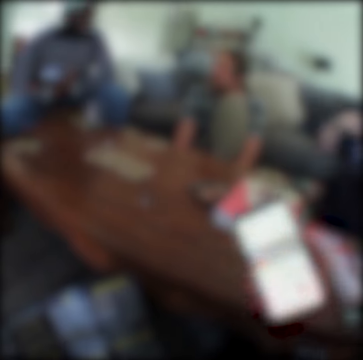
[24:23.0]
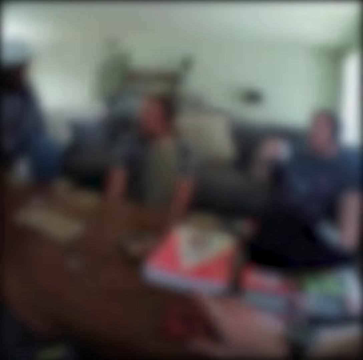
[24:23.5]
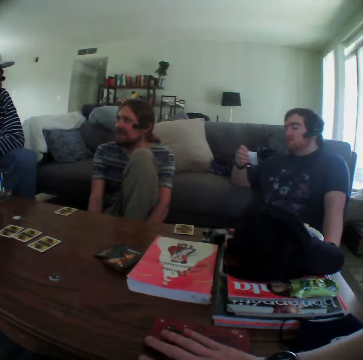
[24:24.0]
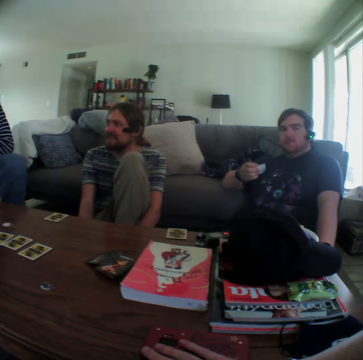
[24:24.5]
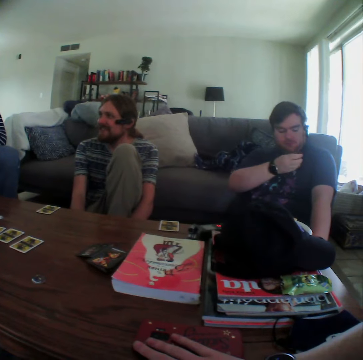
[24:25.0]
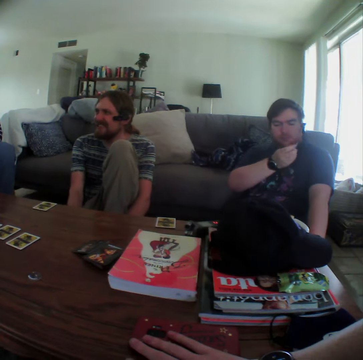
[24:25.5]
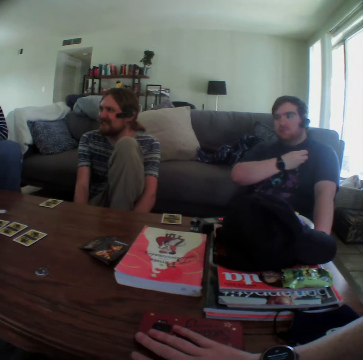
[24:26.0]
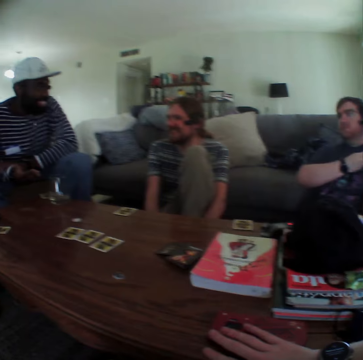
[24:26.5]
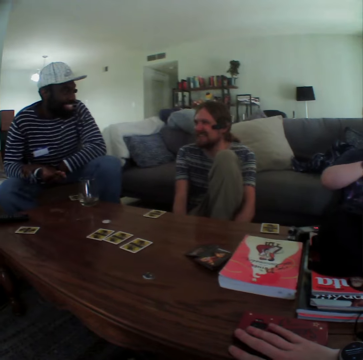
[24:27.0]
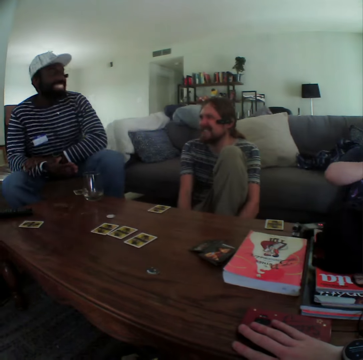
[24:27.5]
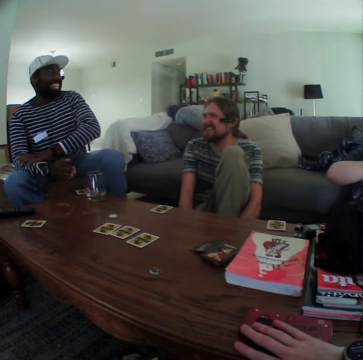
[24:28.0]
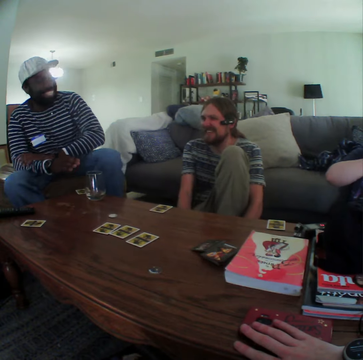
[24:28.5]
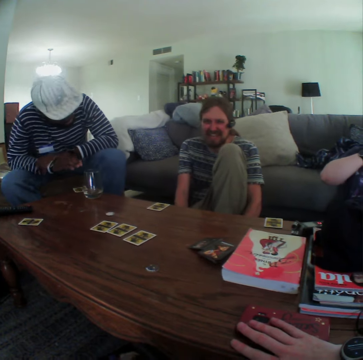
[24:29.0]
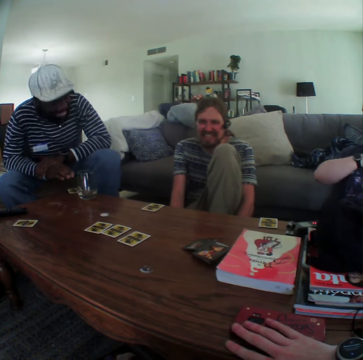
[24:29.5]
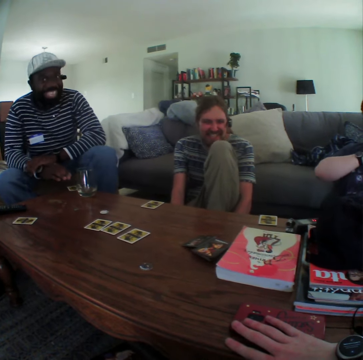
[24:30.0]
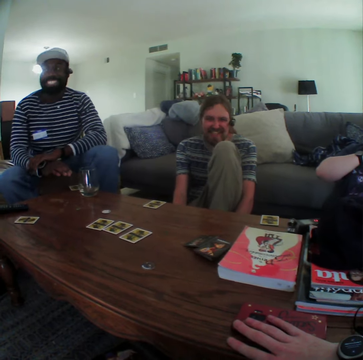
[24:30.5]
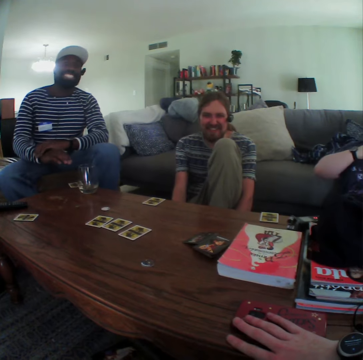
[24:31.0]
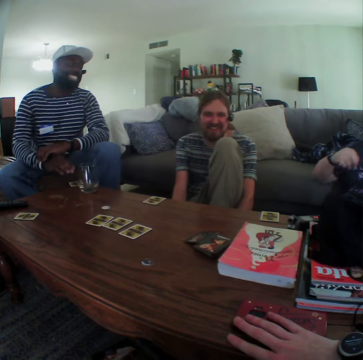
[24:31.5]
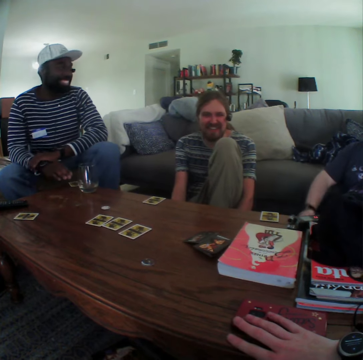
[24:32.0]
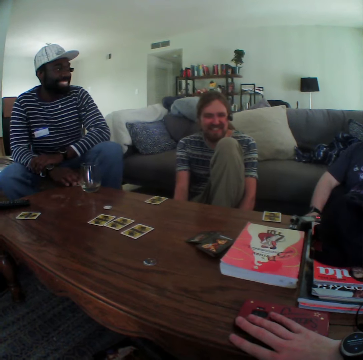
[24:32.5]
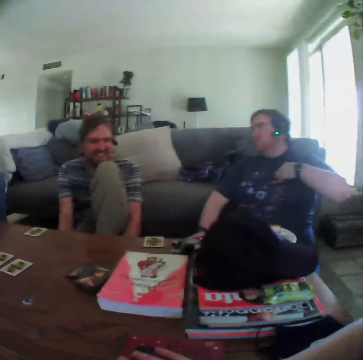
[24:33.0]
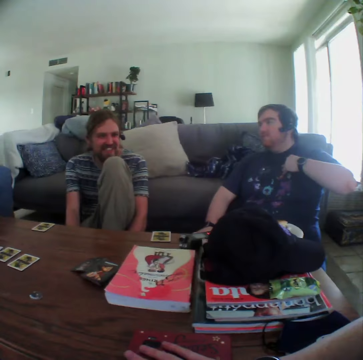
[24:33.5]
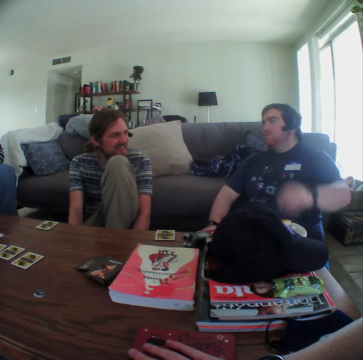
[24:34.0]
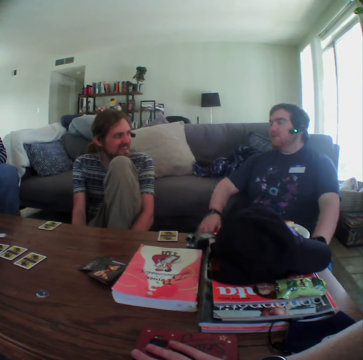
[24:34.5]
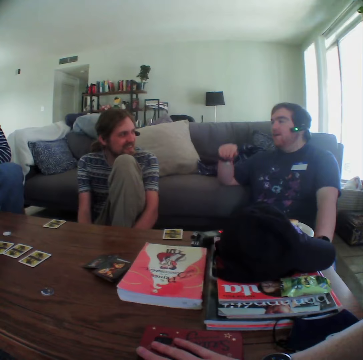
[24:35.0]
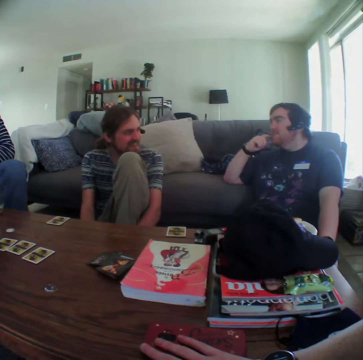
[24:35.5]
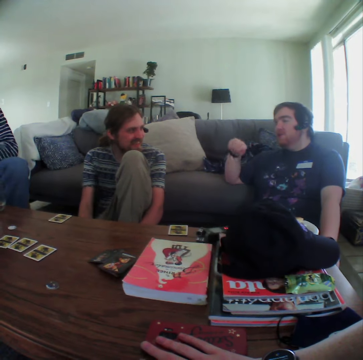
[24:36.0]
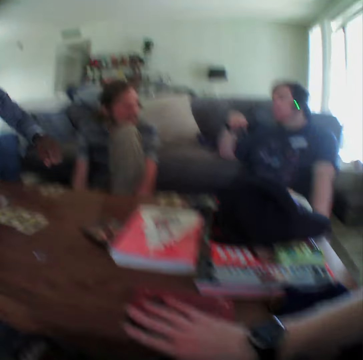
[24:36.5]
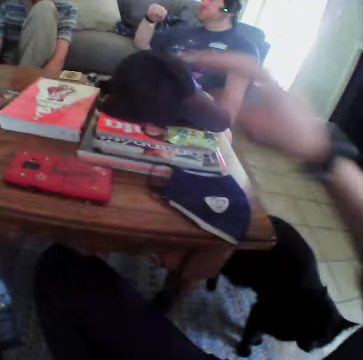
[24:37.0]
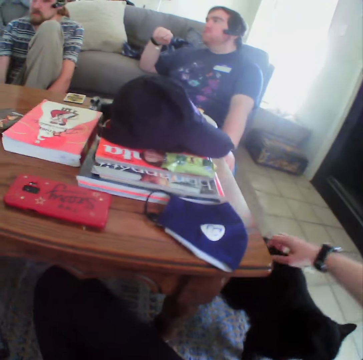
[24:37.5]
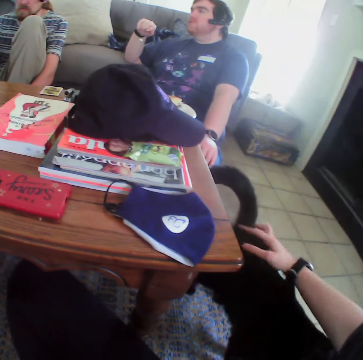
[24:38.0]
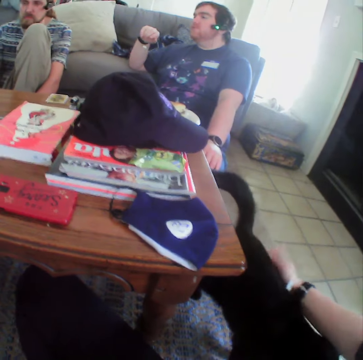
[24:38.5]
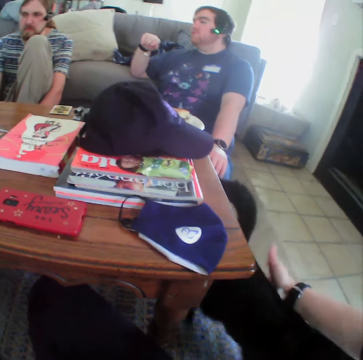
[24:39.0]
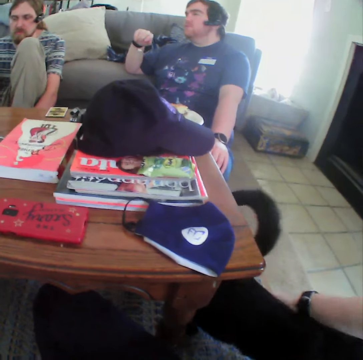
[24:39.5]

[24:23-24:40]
The camera wearer places the phone on the table. A person moves the paper on the chest. Another person touches the hand. The first person moves the hand down, touches the shirt, and moves the hand to the mouth. The other person moves the hand on the seat. The camera wearer touches the dog.

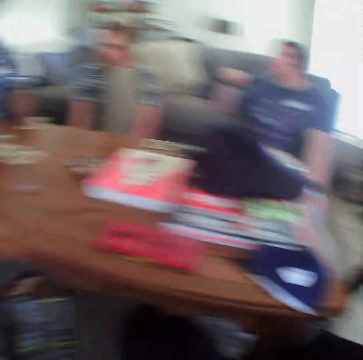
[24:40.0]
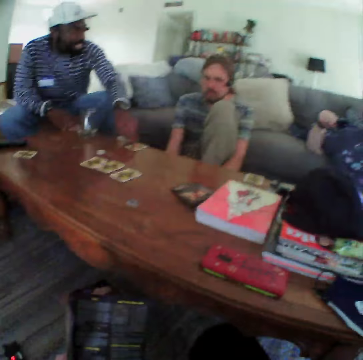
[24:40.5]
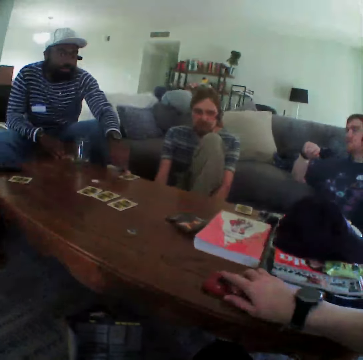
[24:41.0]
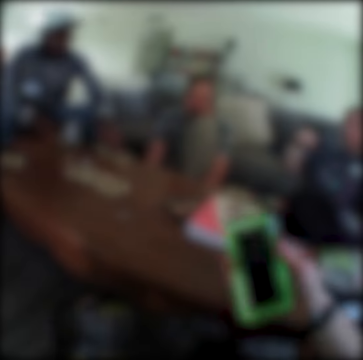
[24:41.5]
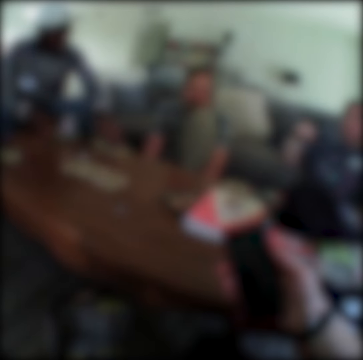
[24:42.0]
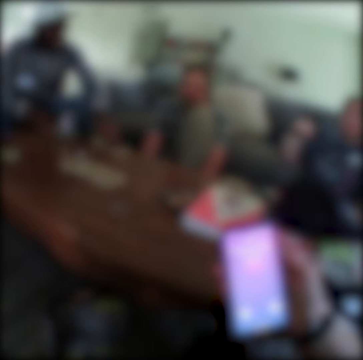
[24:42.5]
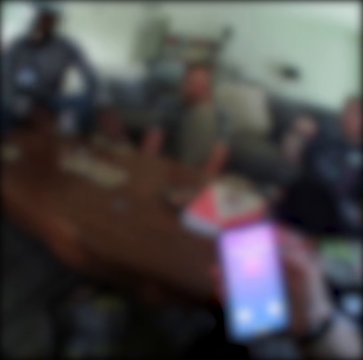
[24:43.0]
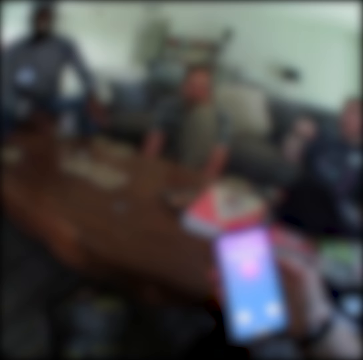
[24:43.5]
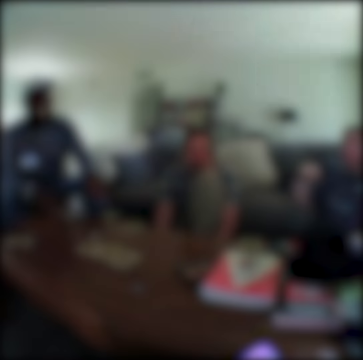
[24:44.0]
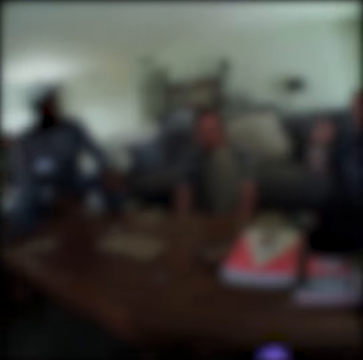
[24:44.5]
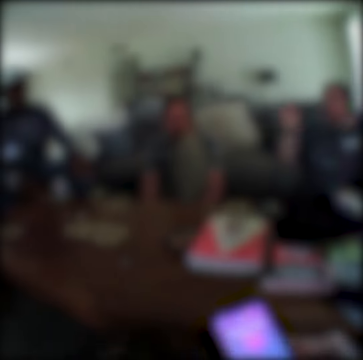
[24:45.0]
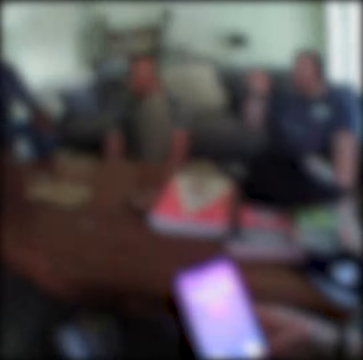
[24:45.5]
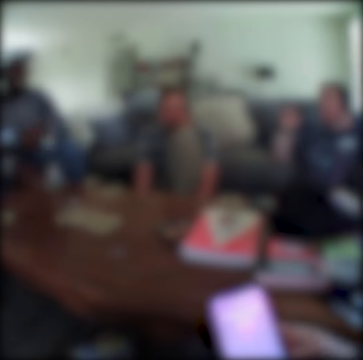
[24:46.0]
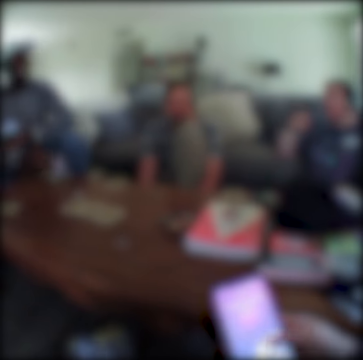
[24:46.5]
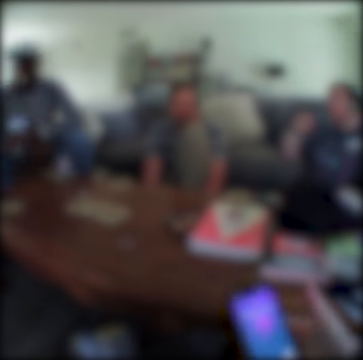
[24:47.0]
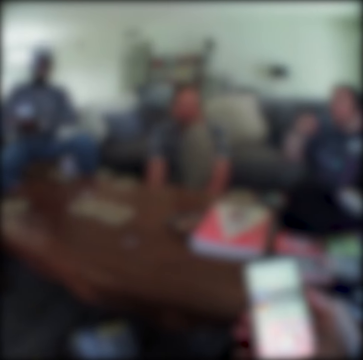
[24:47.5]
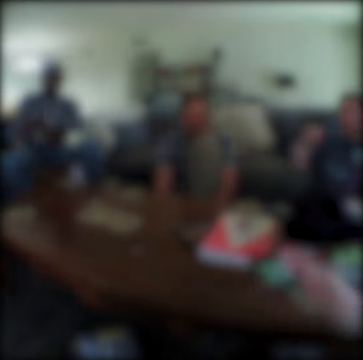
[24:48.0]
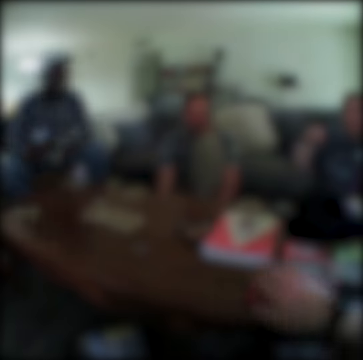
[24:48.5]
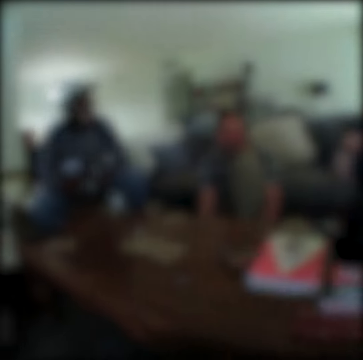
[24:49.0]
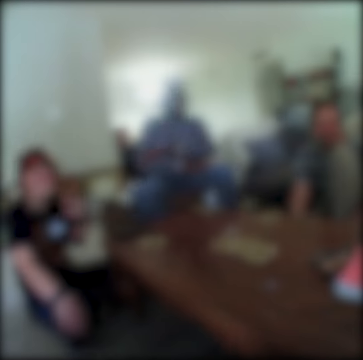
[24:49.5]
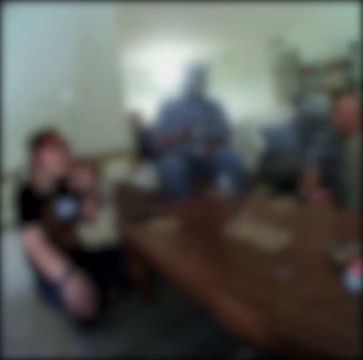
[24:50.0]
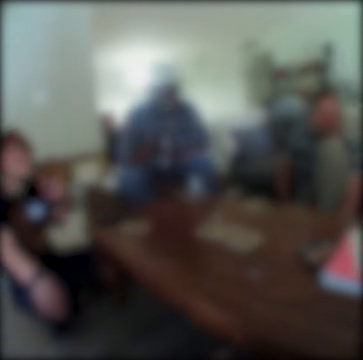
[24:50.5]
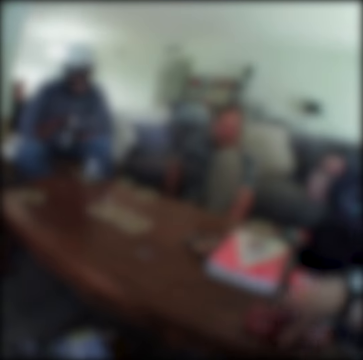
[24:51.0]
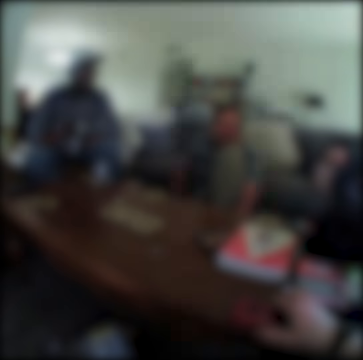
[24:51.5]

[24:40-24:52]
The camera wearer picks up the phone on the table. They check the phone. A person puts the hands together. The camera wearer puts the phone down. They move the hand to the face. Another person moves the hand to the face.

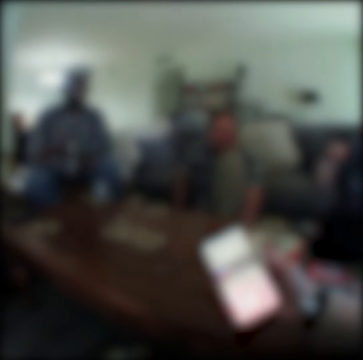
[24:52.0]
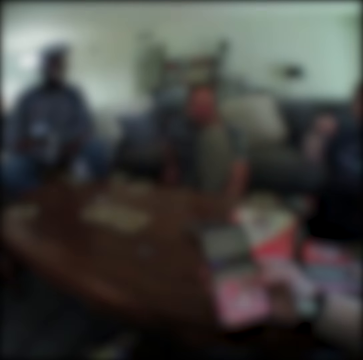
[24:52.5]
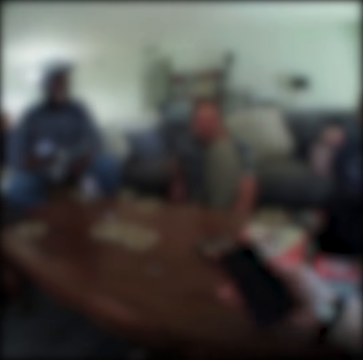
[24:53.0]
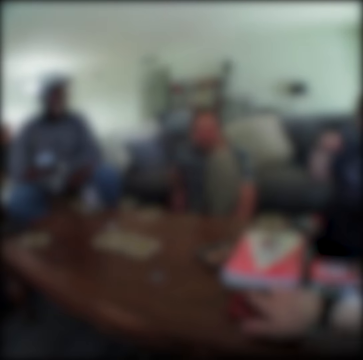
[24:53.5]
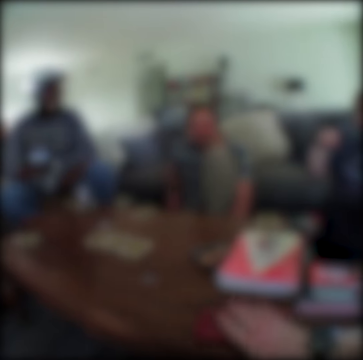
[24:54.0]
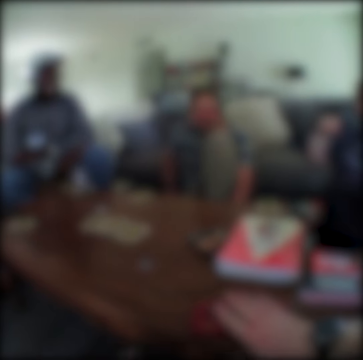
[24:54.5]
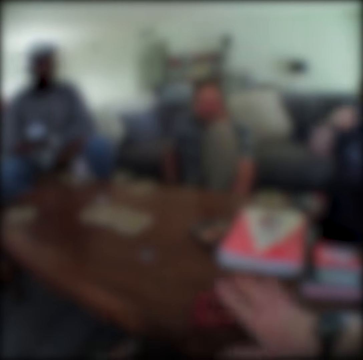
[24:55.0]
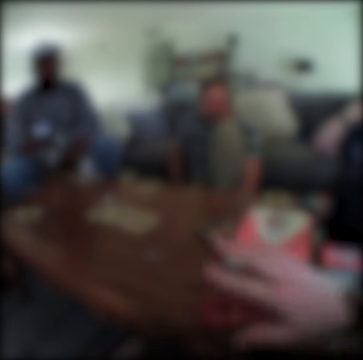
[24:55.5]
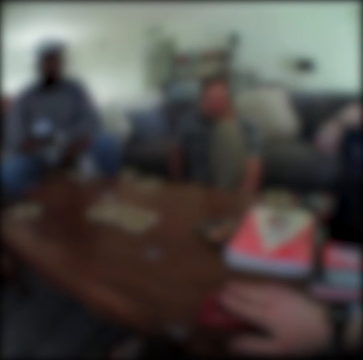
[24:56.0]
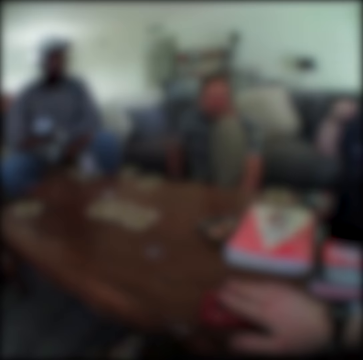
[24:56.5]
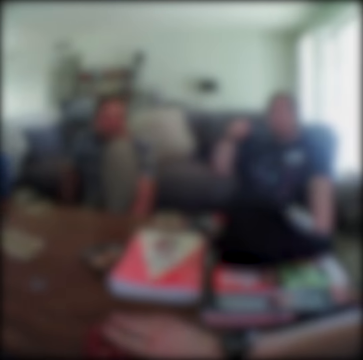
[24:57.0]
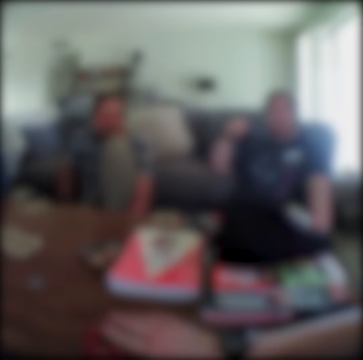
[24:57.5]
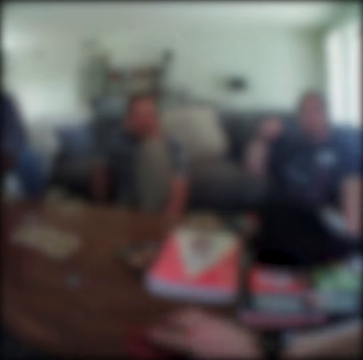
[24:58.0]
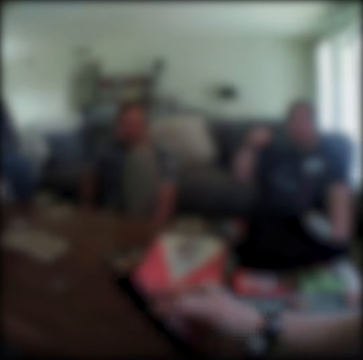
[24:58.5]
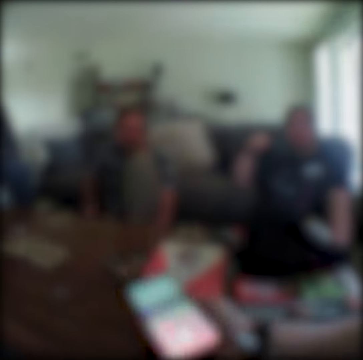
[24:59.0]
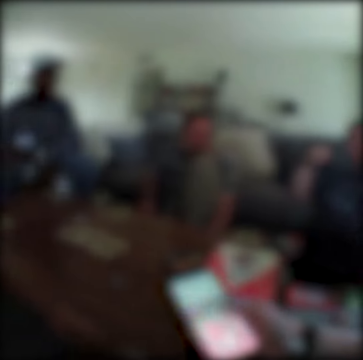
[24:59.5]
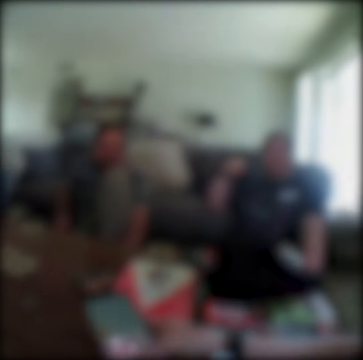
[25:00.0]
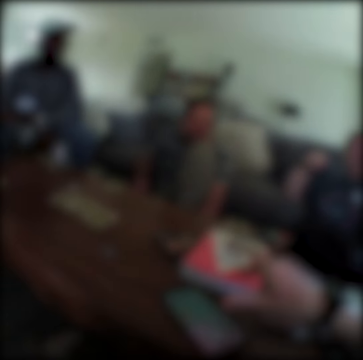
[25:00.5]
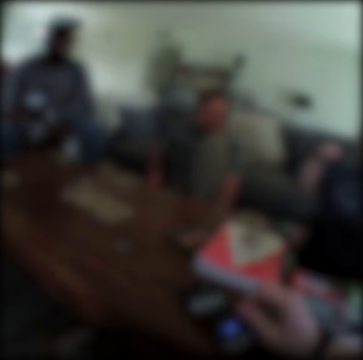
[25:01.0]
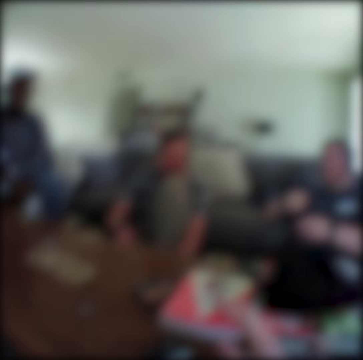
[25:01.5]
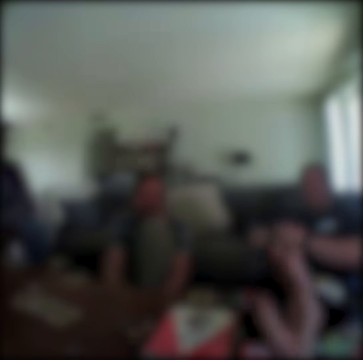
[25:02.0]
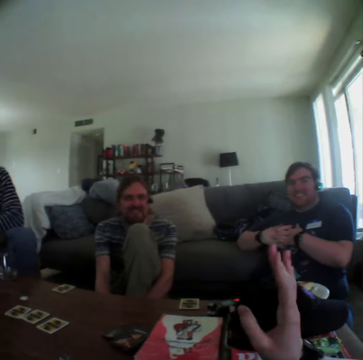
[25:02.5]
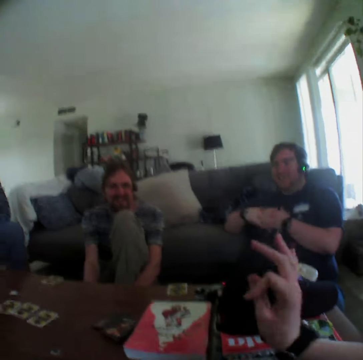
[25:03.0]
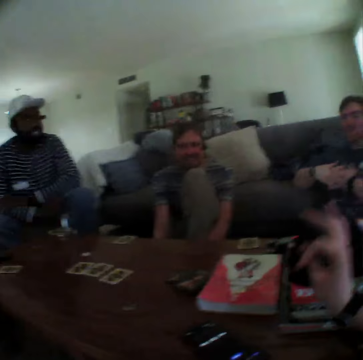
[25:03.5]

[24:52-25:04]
The camera wearer takes the phone. They use the phone and put the phone down. They use the phone and put the phone down. They move the hand.
